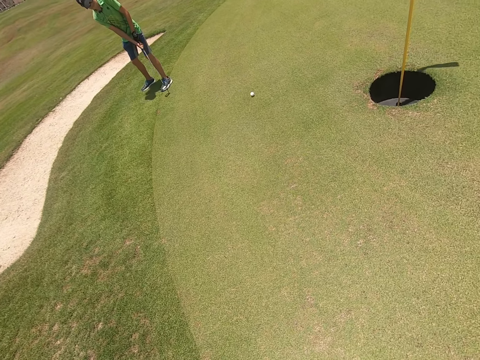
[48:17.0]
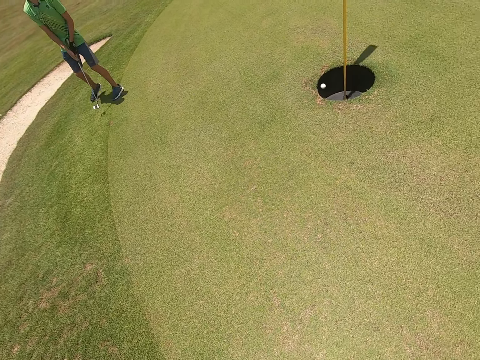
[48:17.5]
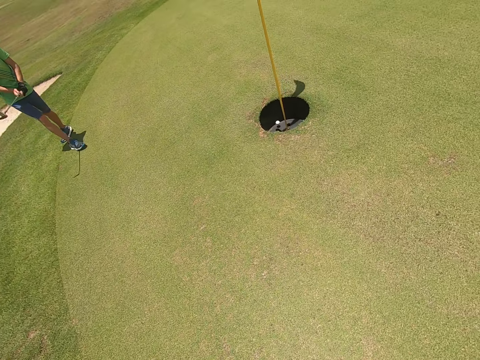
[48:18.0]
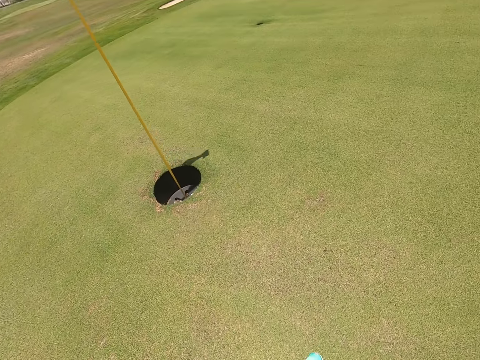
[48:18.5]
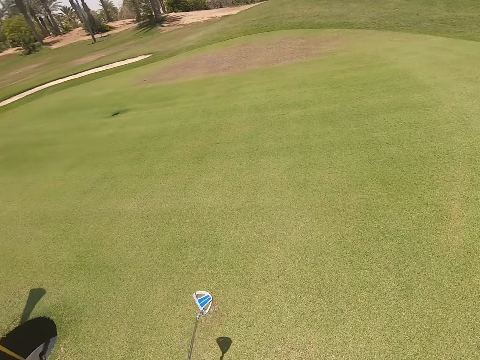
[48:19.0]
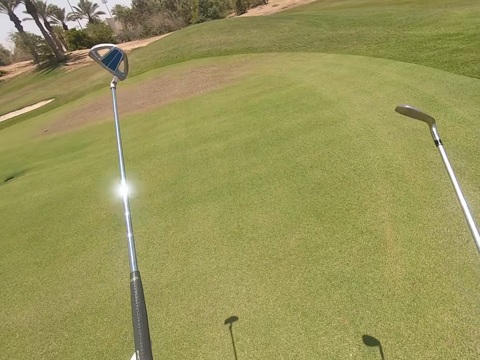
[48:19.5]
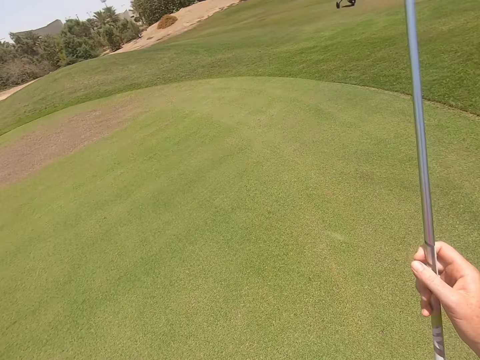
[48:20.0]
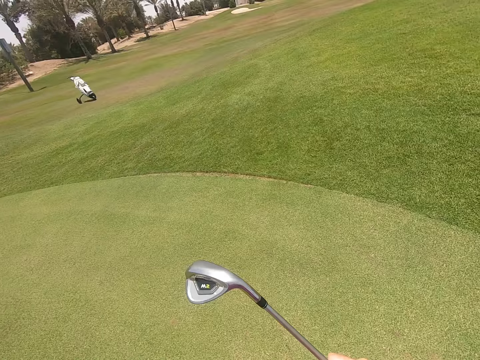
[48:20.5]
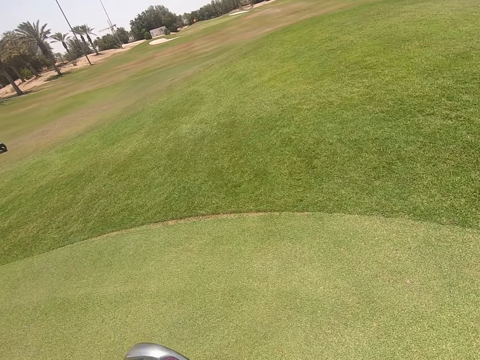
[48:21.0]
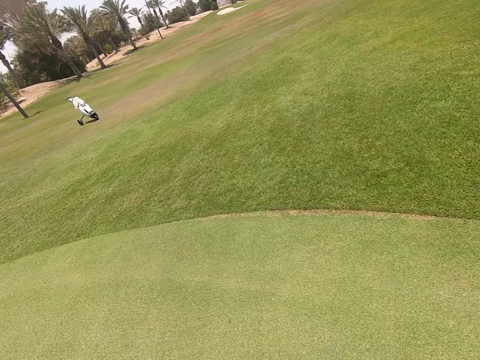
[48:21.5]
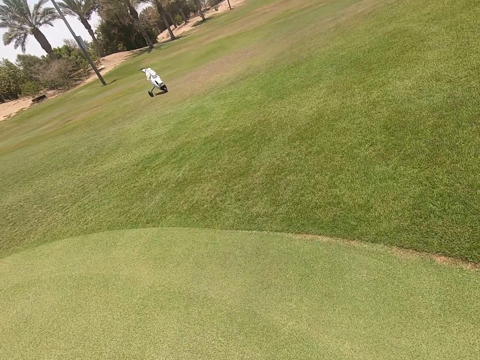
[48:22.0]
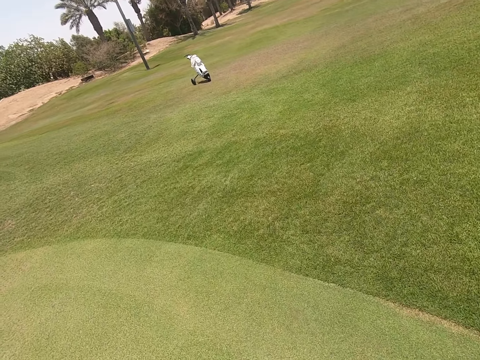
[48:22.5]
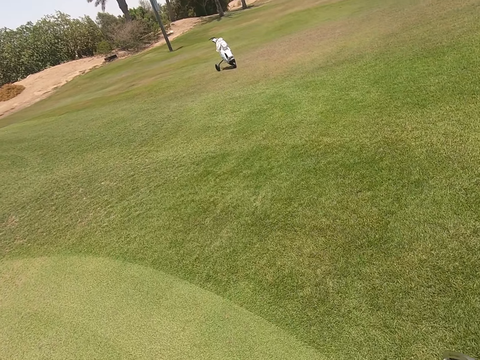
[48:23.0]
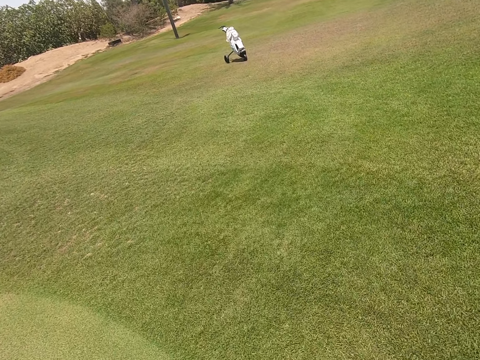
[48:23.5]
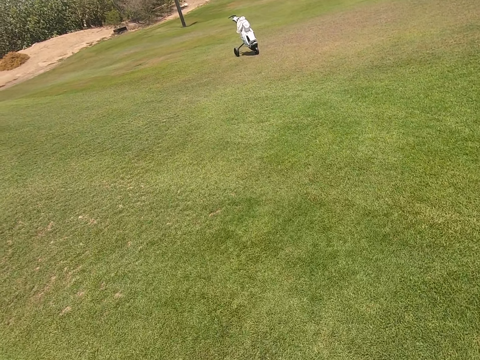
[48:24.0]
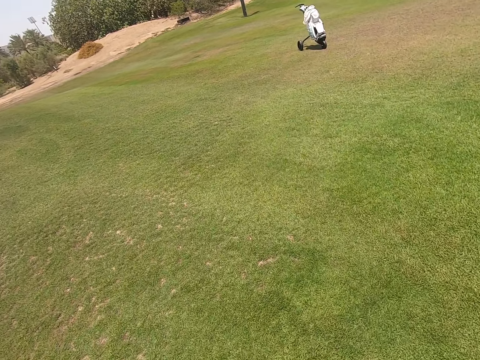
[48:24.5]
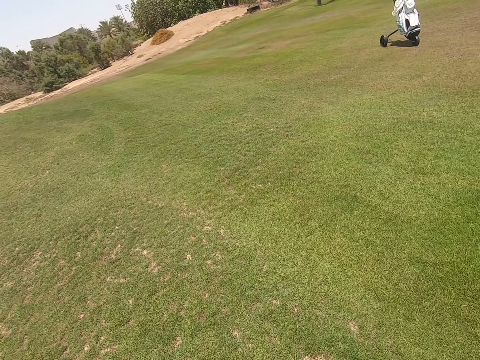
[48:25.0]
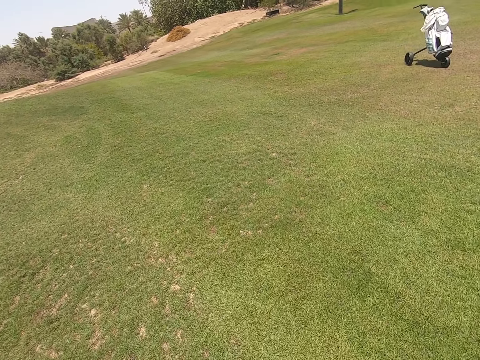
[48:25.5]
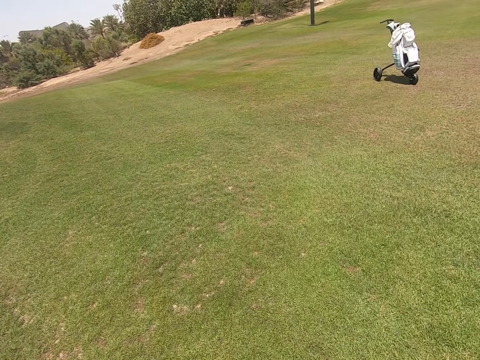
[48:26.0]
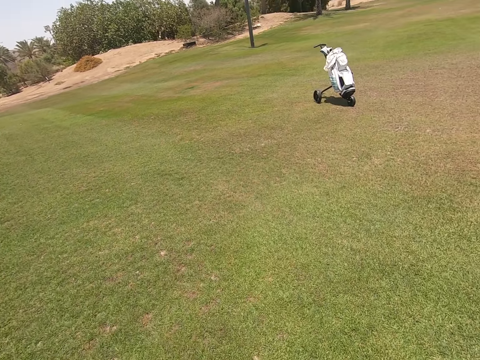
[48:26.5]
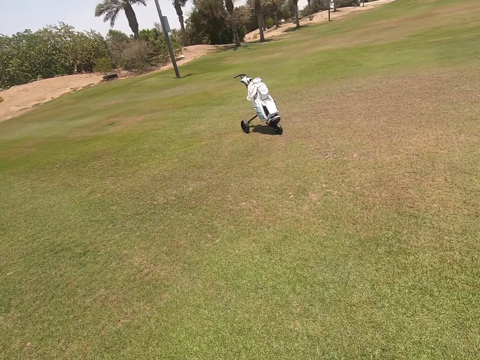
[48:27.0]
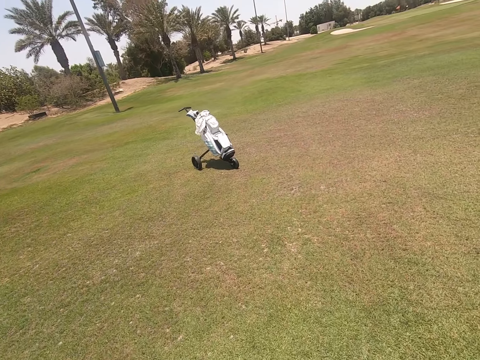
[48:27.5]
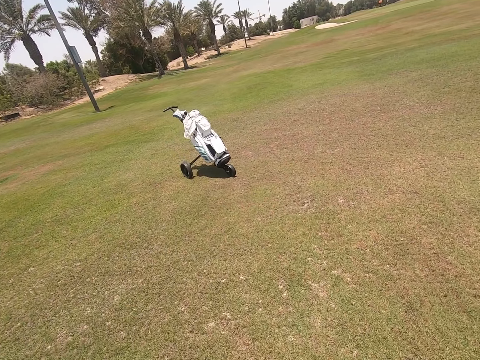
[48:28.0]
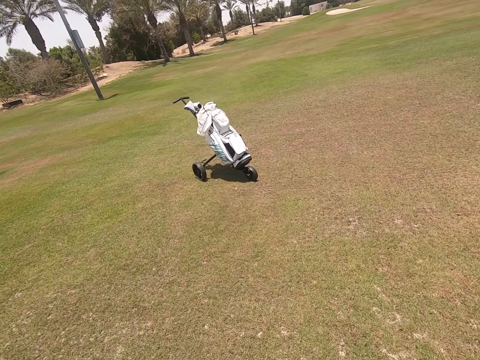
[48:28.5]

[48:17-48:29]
A man kicks the golf ball with the golf stick. The camera wearer walks around the golf course. They move the hockey sticks or golf sticks in the field. They walk around the golf course.

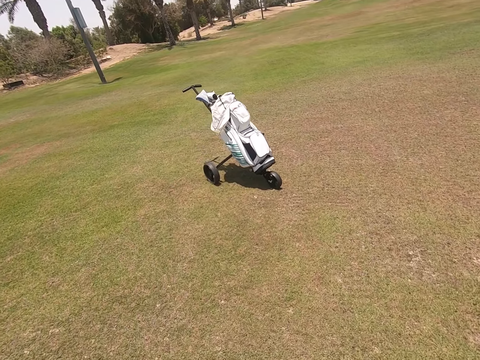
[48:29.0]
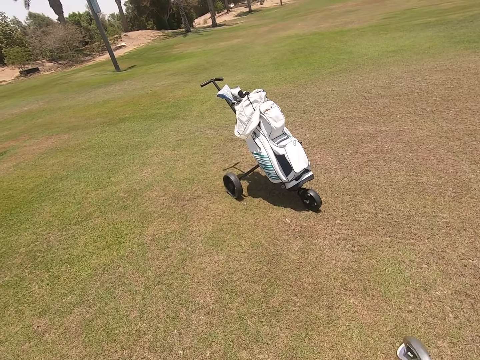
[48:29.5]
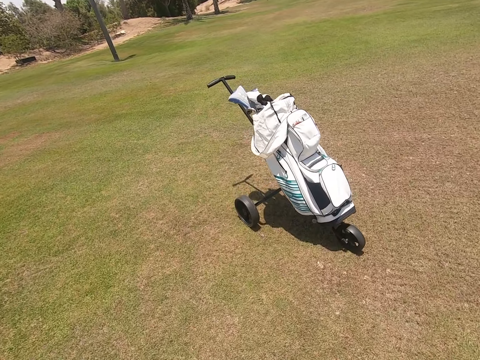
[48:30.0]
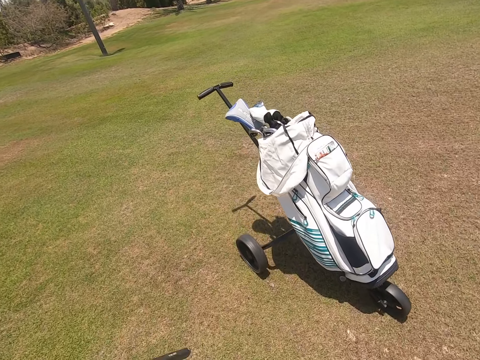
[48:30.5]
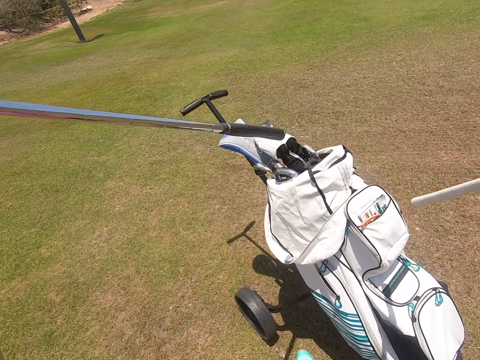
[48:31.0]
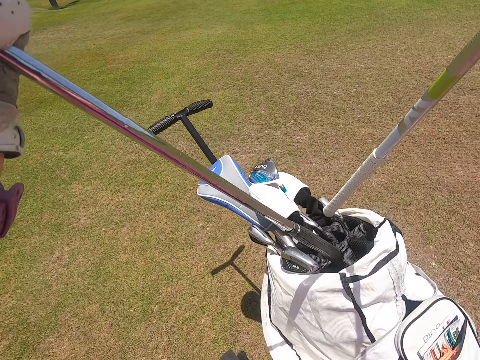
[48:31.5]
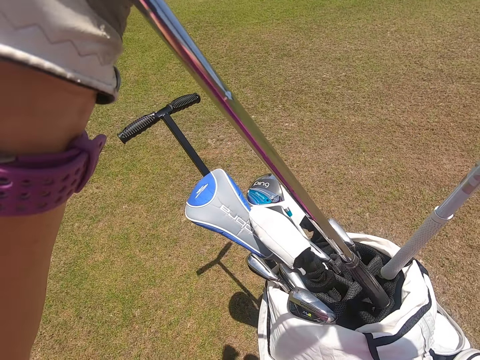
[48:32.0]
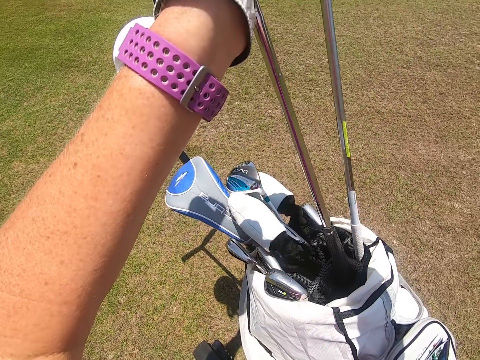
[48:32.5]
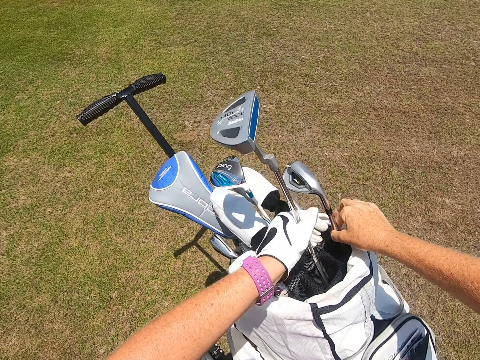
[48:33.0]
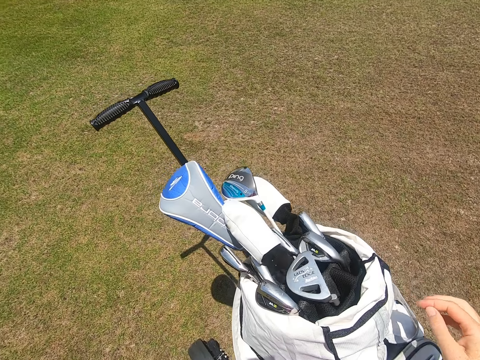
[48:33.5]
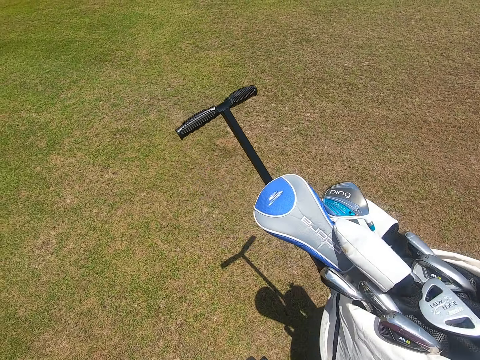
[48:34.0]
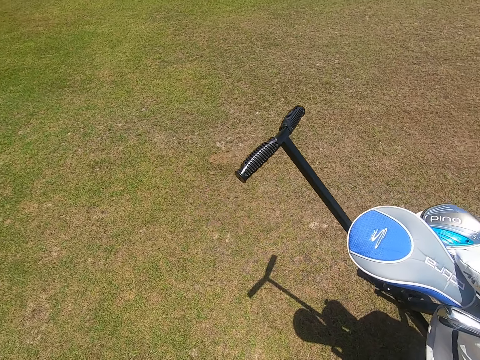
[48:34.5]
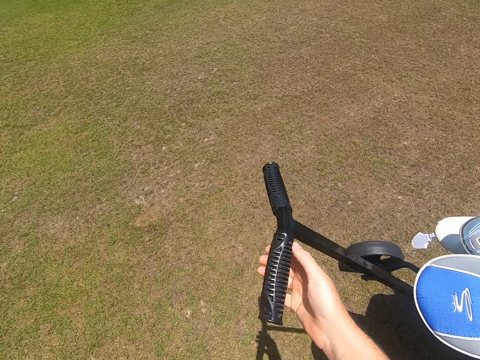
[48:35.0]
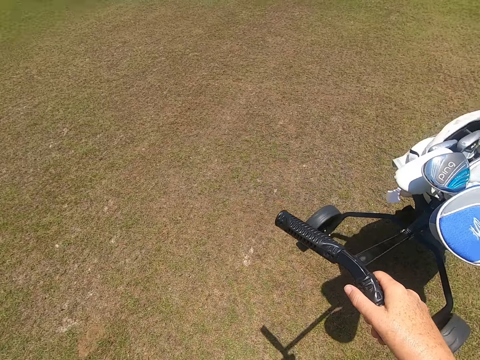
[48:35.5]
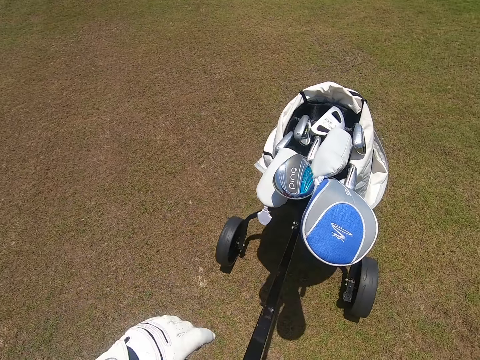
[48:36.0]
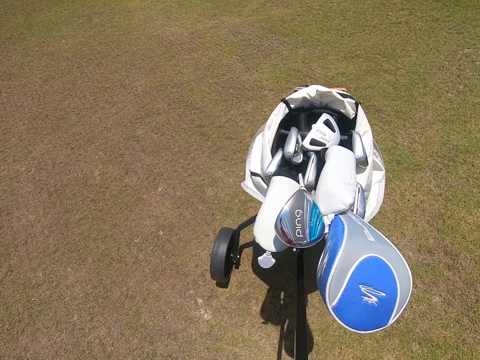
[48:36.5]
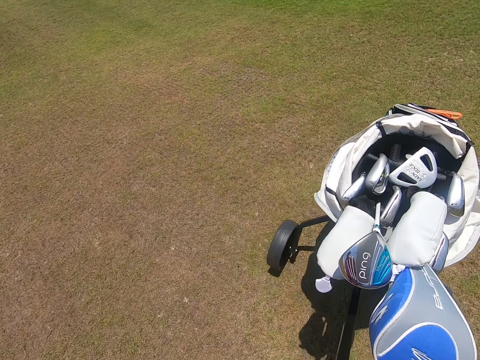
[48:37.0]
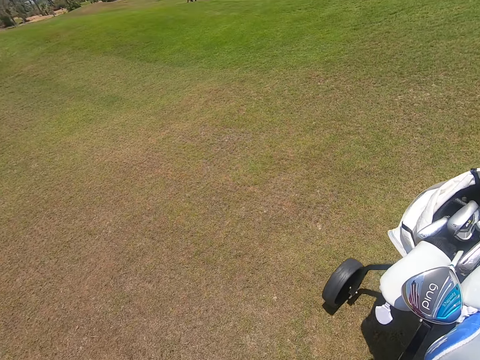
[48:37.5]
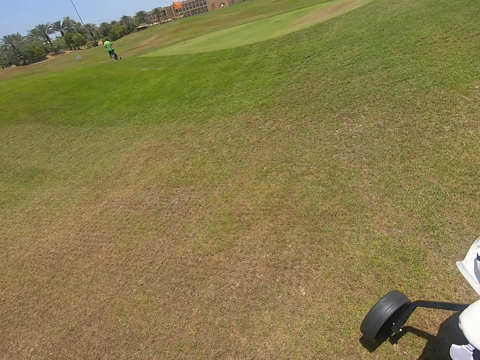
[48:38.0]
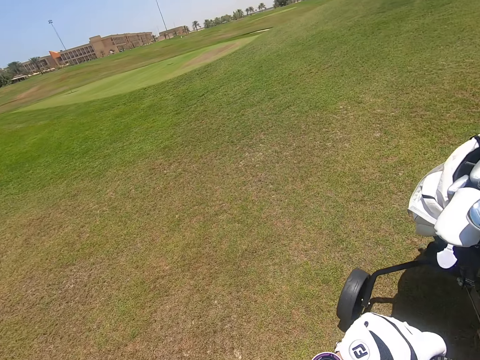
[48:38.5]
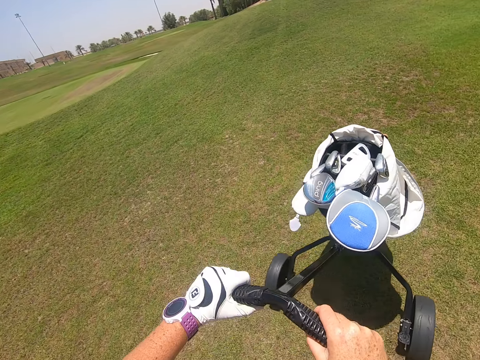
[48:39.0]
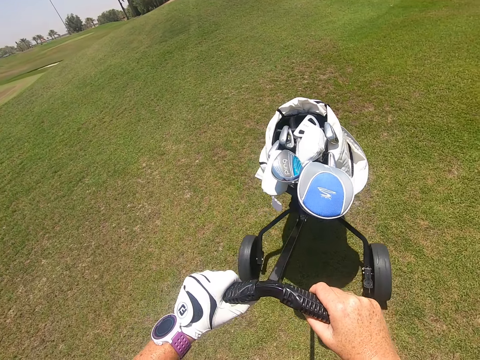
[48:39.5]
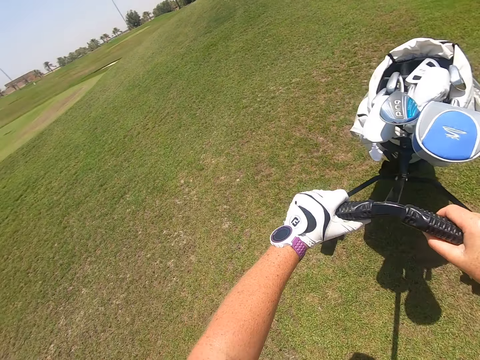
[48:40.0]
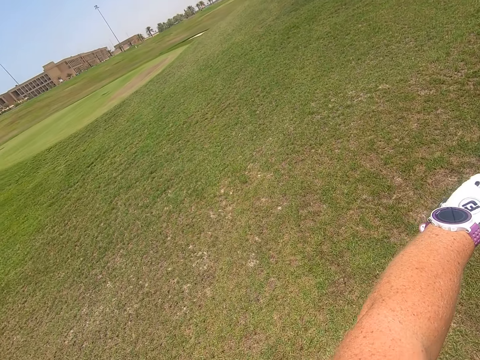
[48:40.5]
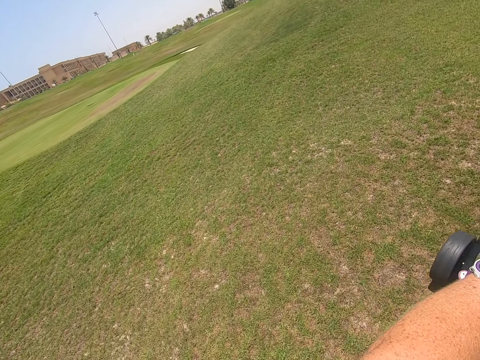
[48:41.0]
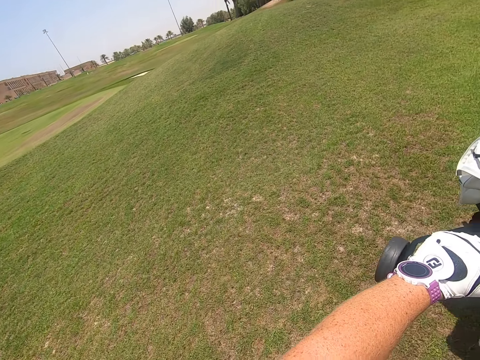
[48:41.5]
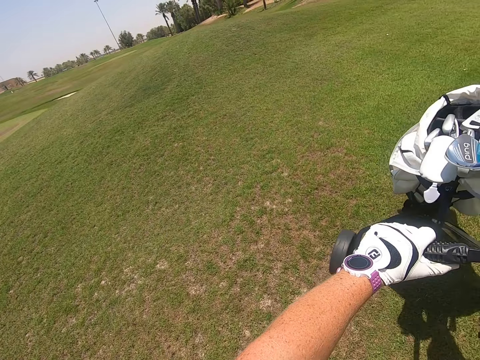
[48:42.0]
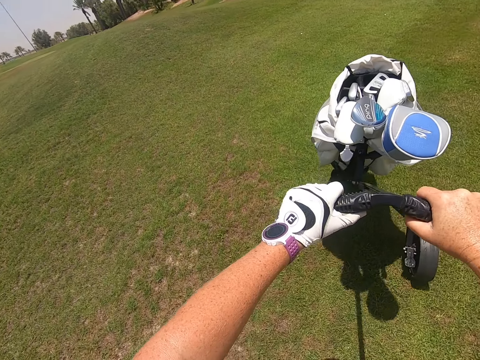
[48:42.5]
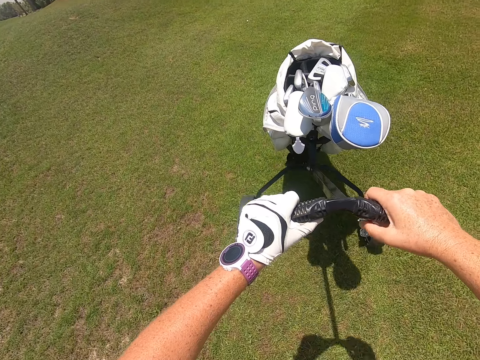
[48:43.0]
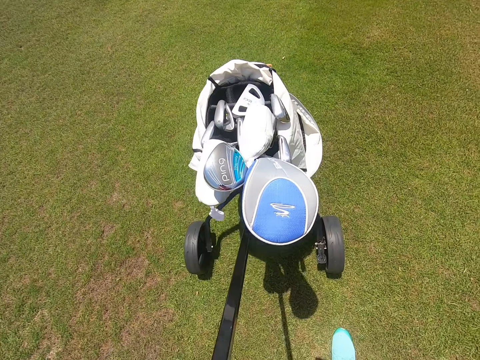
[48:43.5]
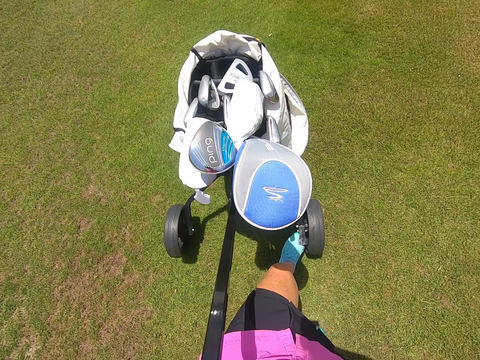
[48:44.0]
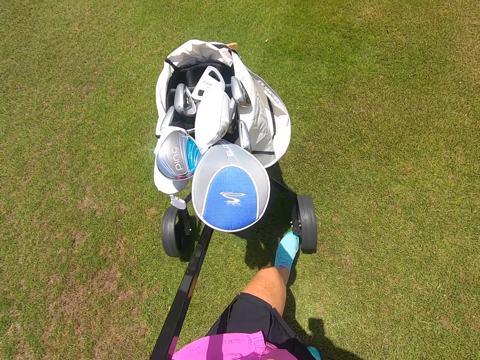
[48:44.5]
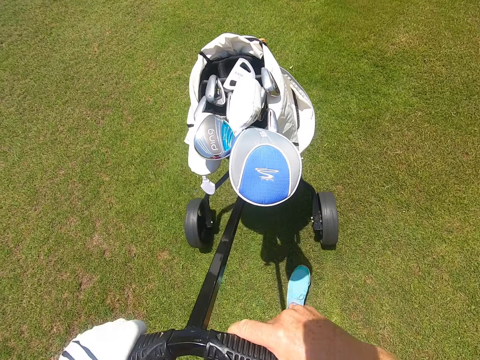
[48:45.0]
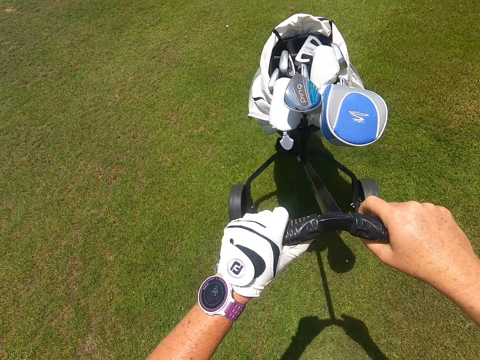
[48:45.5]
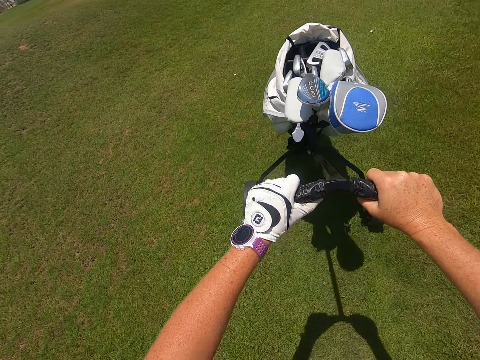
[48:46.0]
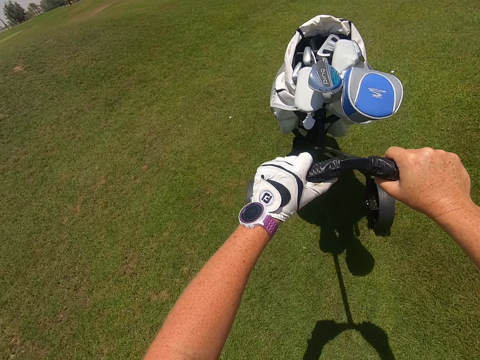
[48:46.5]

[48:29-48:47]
The camera wearer puts the golf sticks in the golf cart bag. They walk around the golf course. They move the golf cart bag around the golf course. They move their foot. They move the golf cart bag around the golf course.
